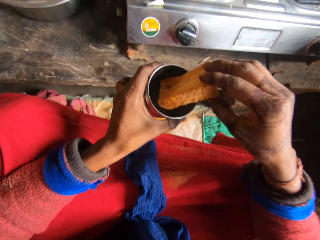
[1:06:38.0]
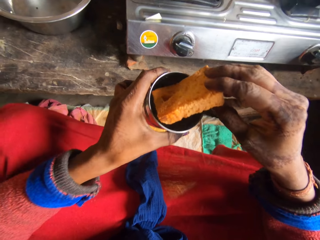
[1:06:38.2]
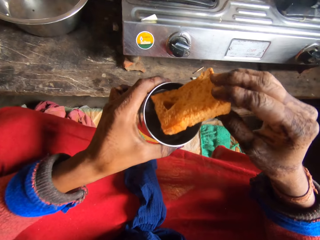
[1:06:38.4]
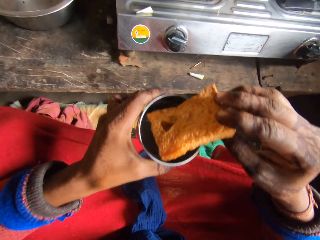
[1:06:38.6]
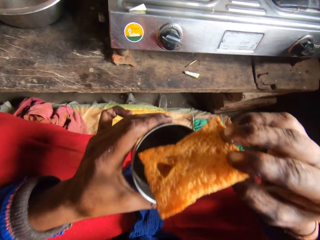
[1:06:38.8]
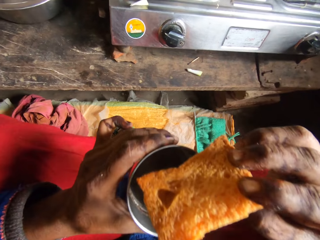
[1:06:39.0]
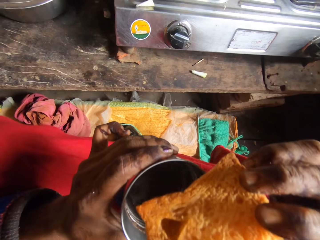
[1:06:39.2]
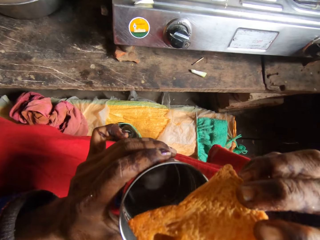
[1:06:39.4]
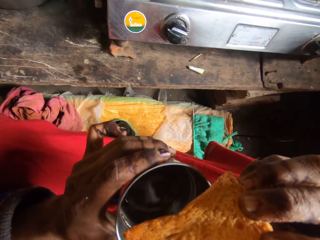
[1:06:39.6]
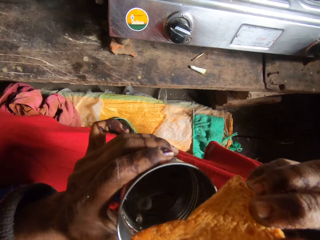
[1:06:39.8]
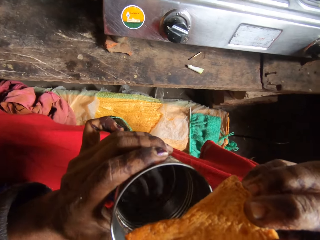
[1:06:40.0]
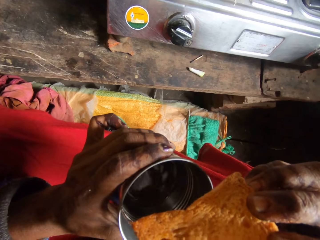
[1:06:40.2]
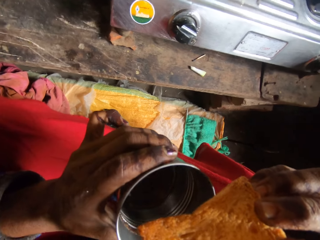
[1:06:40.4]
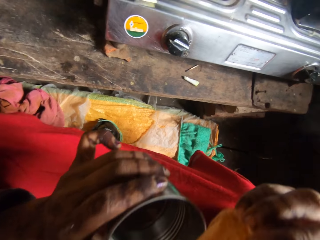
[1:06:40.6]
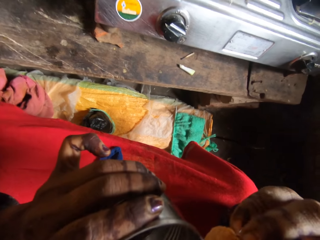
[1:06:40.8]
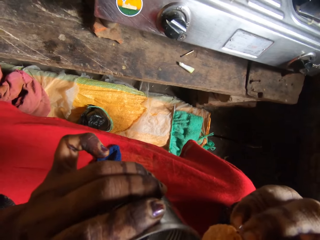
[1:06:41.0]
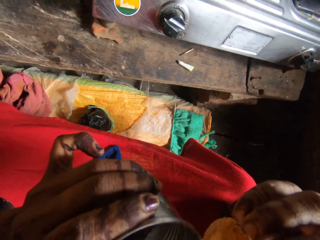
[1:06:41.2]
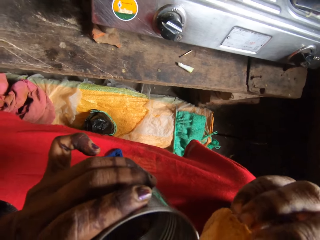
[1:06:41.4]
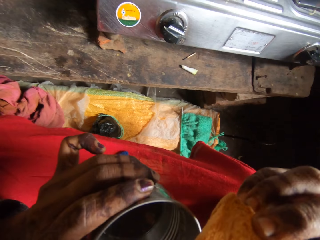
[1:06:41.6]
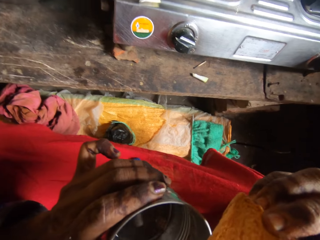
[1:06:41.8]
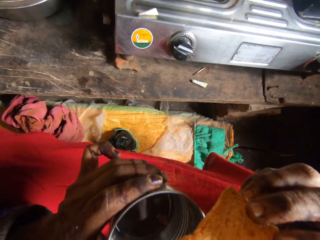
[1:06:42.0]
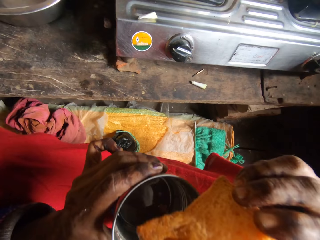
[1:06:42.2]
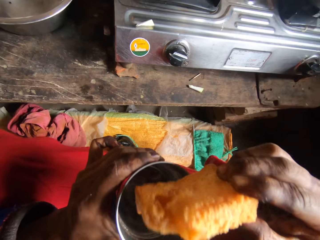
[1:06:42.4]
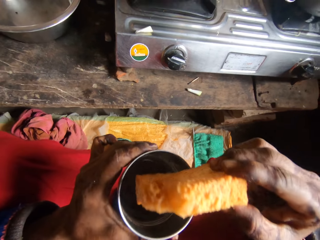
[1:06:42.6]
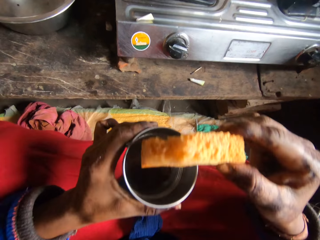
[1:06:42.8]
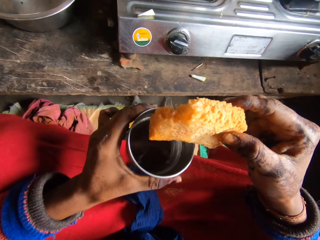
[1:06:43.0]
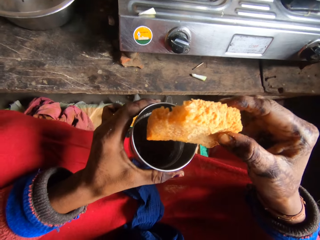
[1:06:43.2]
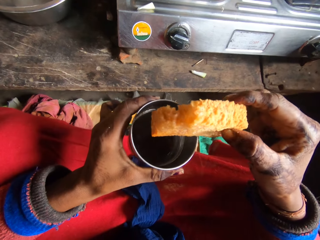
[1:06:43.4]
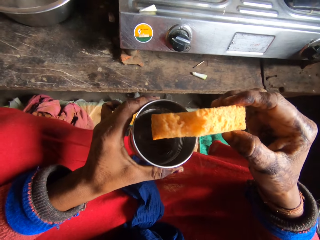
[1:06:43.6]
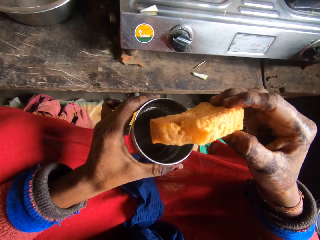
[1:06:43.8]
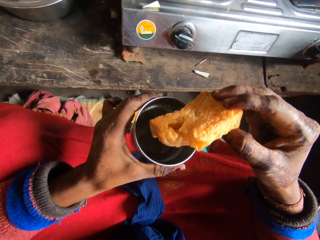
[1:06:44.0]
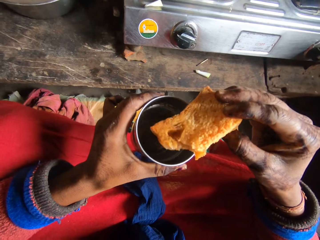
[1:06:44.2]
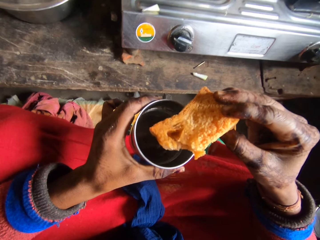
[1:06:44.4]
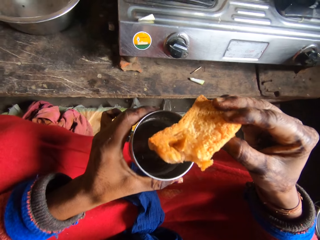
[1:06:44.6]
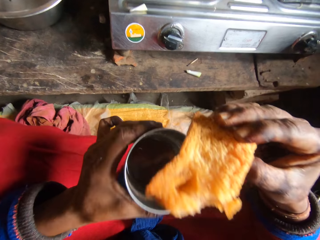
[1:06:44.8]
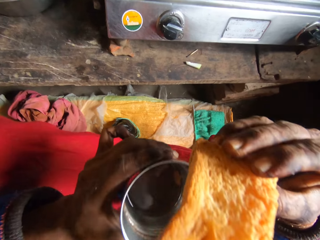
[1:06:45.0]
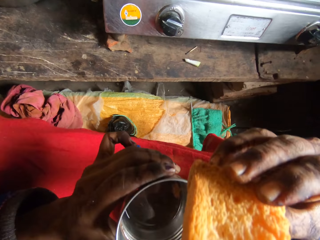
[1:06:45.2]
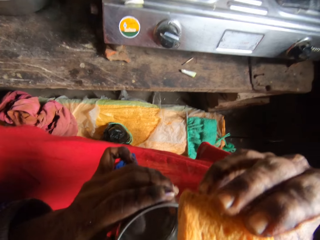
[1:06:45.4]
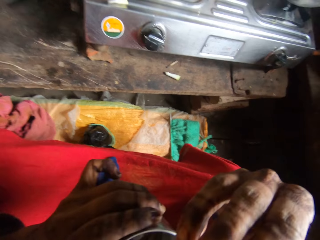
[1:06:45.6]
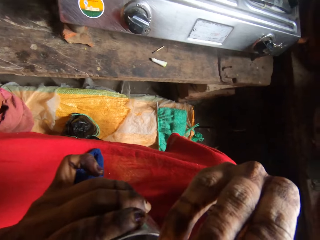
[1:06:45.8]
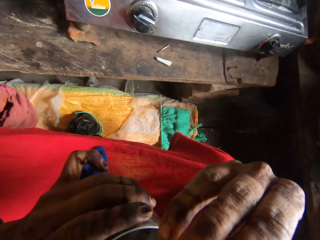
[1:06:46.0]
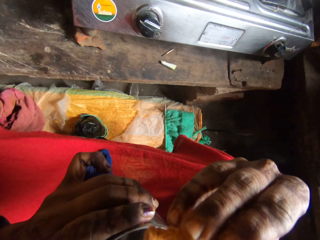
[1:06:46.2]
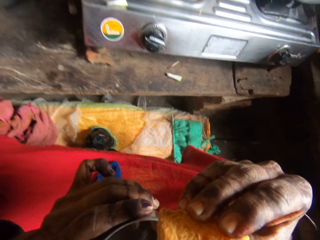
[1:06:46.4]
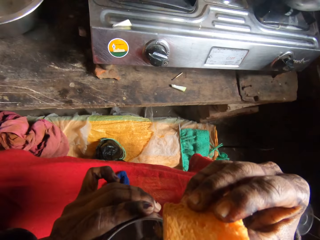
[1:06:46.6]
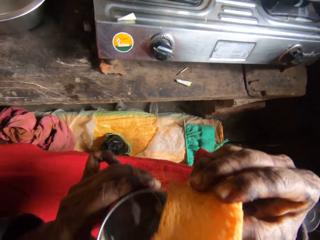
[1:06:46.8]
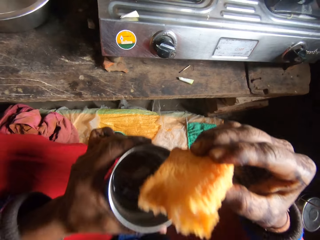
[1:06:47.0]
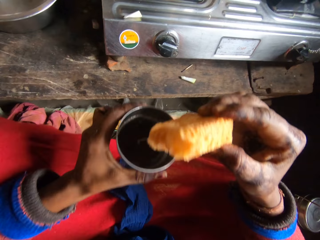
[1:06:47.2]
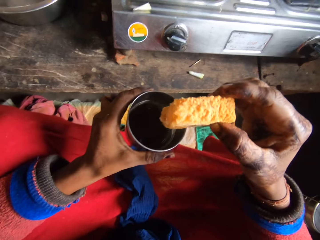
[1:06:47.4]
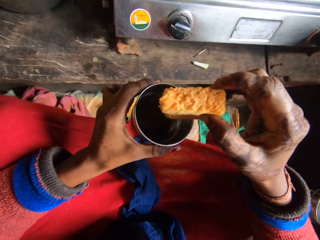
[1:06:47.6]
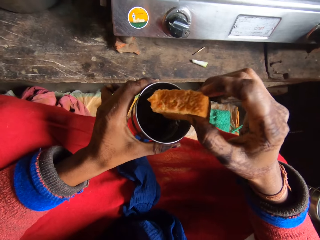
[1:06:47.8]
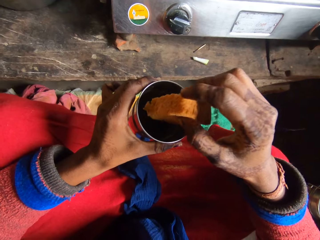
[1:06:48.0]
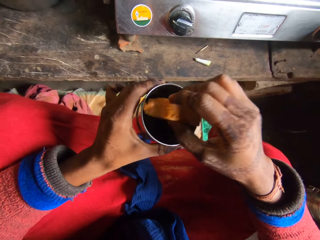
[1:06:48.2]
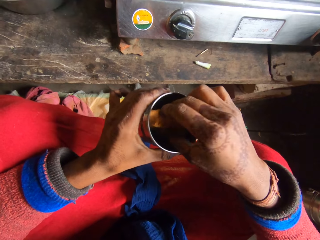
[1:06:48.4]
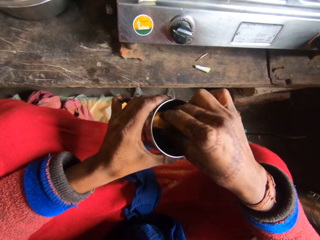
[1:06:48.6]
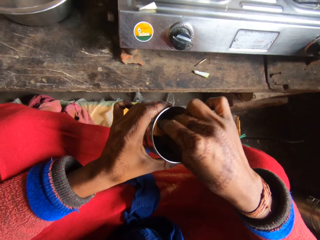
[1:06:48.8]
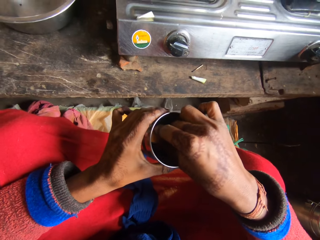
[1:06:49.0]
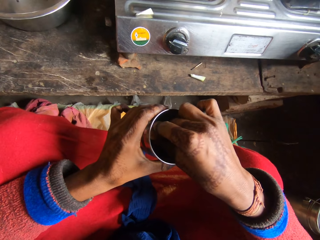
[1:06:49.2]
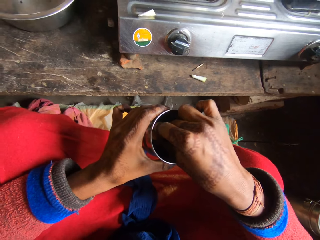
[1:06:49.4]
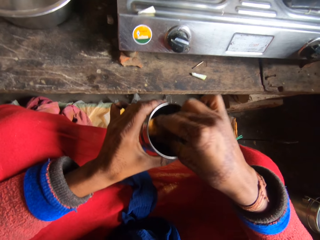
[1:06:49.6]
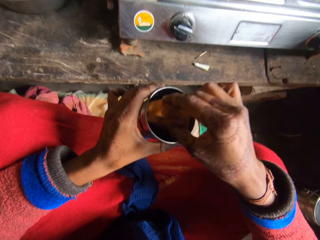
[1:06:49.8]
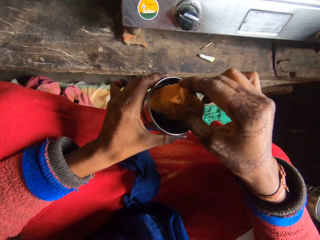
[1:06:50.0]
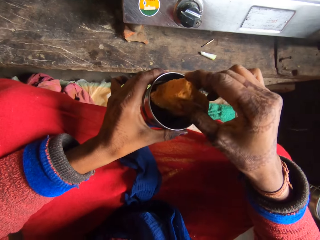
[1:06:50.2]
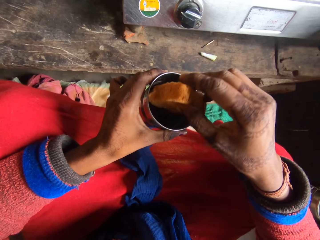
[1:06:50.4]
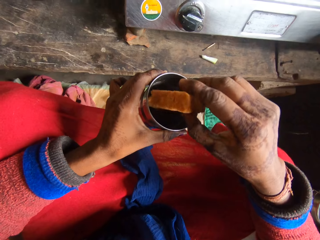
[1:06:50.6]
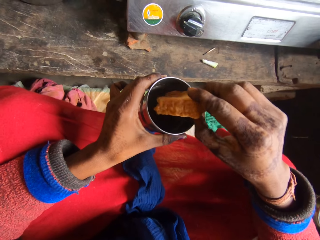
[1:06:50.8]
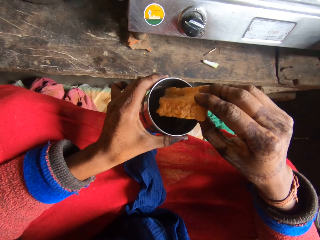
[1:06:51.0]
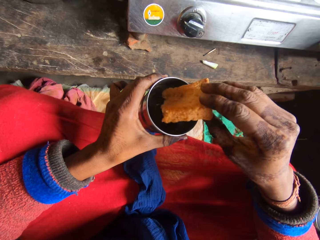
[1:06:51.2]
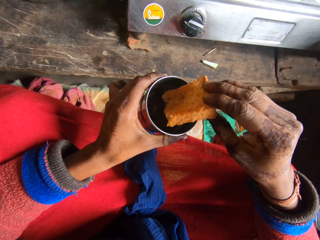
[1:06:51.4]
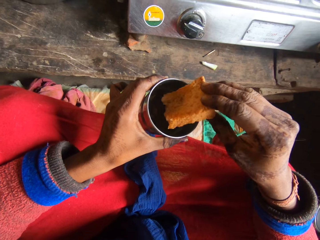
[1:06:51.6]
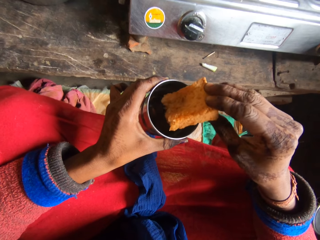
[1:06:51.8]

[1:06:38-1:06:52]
The camera wearer eats the bread. They dip the bread inside the tea in the cup.

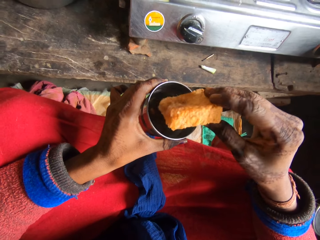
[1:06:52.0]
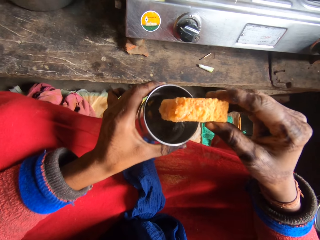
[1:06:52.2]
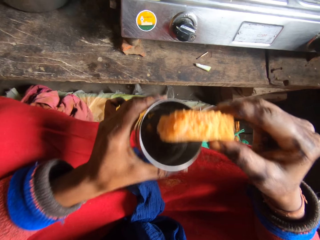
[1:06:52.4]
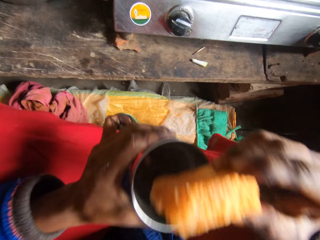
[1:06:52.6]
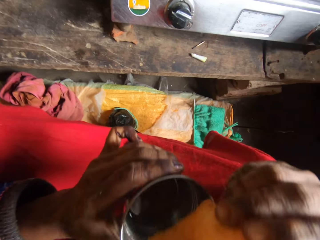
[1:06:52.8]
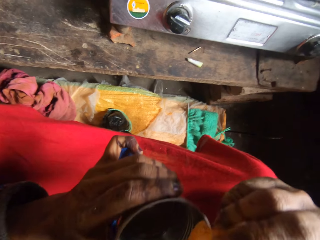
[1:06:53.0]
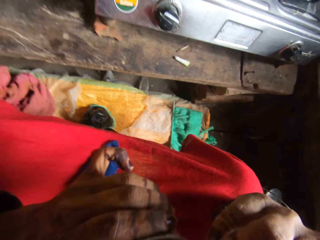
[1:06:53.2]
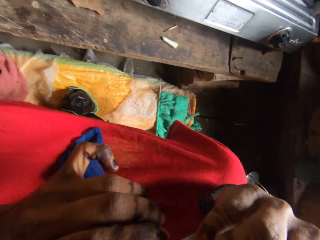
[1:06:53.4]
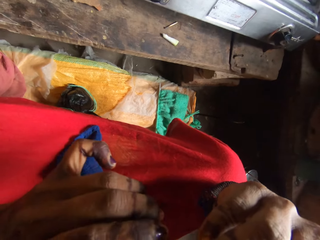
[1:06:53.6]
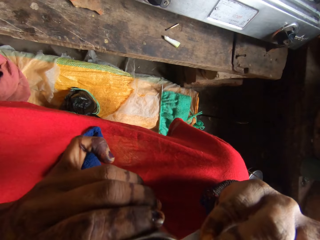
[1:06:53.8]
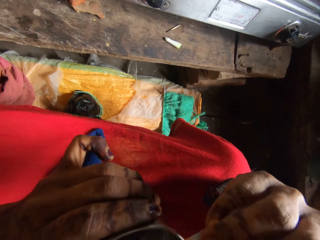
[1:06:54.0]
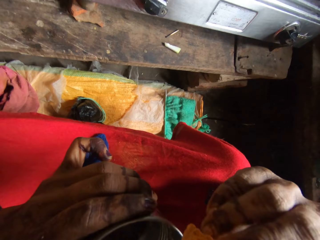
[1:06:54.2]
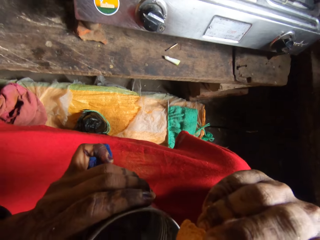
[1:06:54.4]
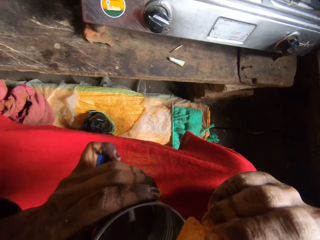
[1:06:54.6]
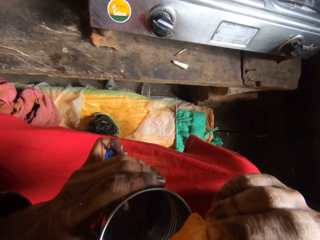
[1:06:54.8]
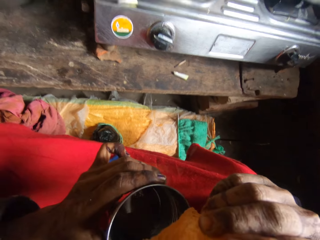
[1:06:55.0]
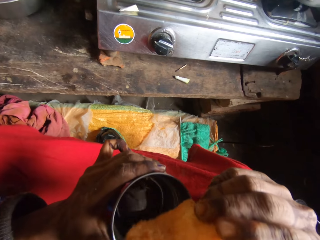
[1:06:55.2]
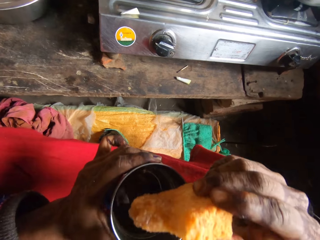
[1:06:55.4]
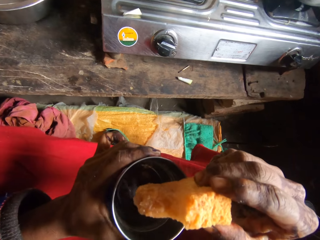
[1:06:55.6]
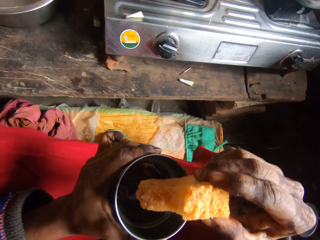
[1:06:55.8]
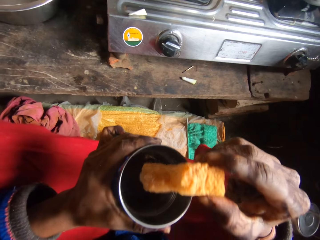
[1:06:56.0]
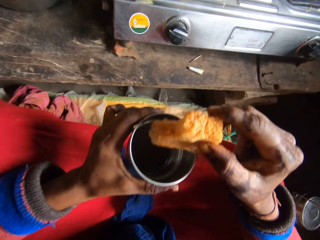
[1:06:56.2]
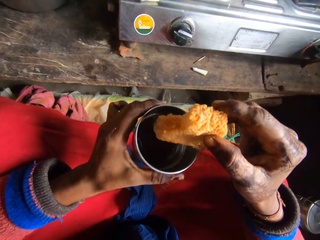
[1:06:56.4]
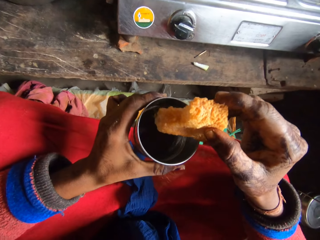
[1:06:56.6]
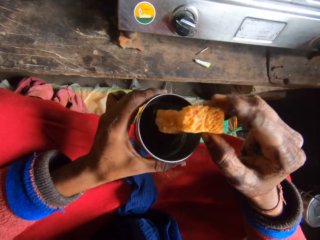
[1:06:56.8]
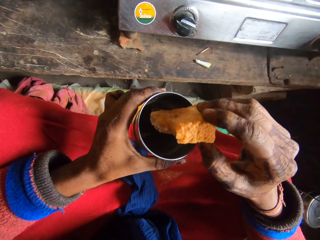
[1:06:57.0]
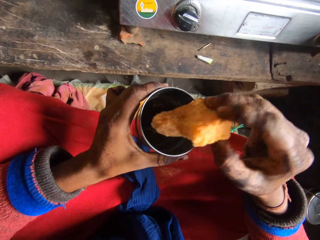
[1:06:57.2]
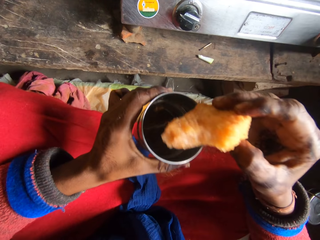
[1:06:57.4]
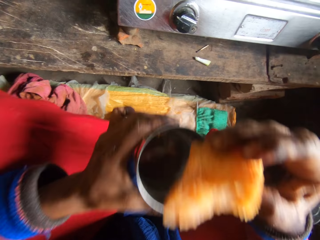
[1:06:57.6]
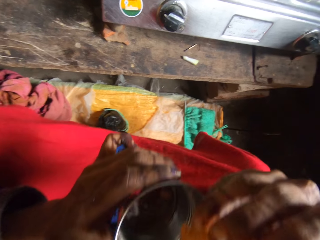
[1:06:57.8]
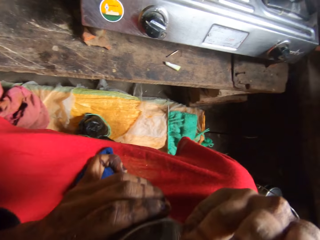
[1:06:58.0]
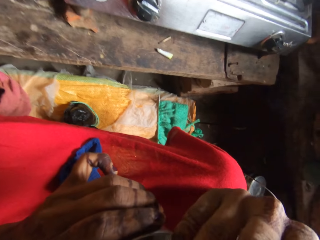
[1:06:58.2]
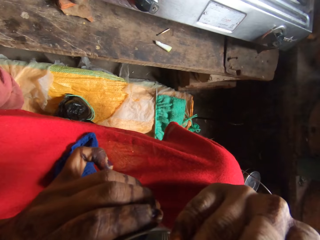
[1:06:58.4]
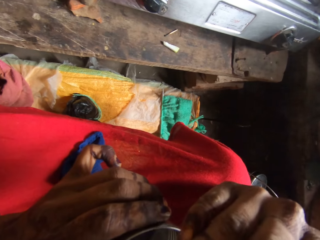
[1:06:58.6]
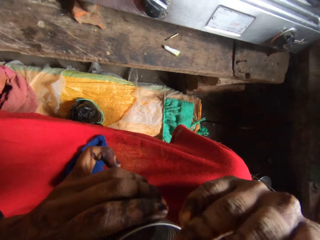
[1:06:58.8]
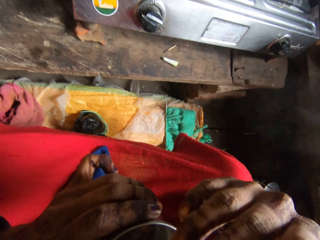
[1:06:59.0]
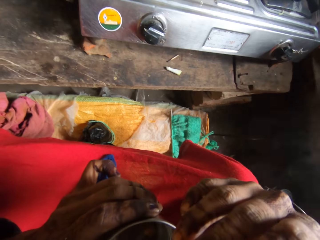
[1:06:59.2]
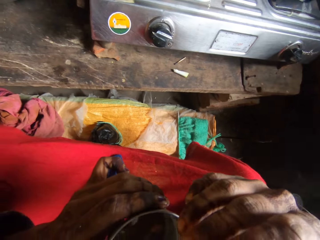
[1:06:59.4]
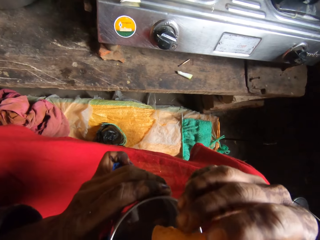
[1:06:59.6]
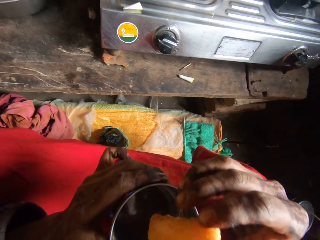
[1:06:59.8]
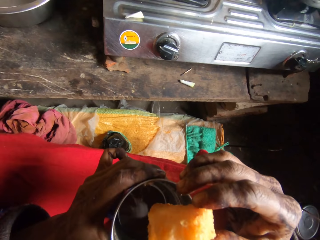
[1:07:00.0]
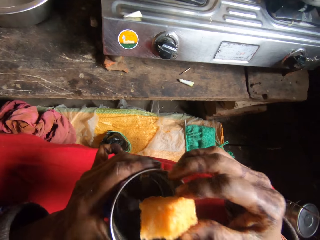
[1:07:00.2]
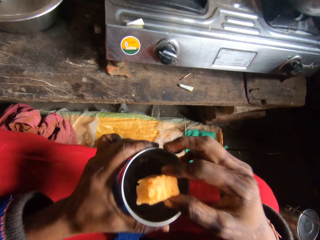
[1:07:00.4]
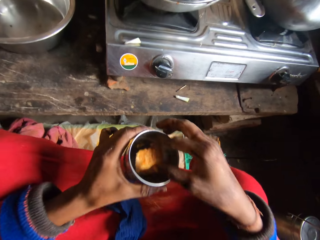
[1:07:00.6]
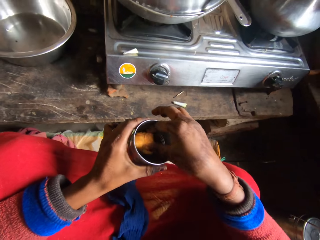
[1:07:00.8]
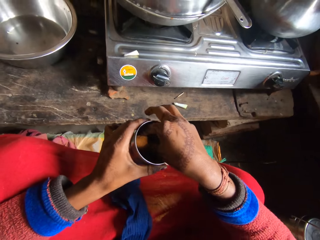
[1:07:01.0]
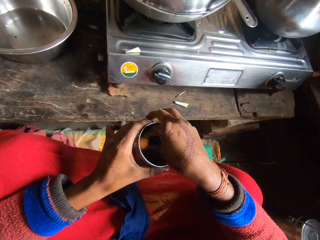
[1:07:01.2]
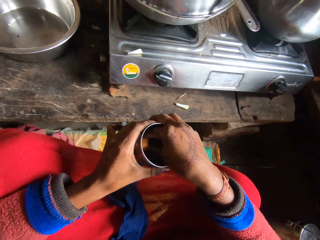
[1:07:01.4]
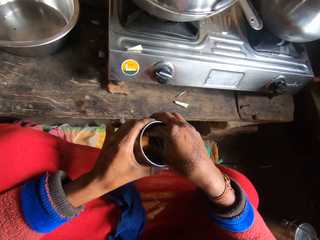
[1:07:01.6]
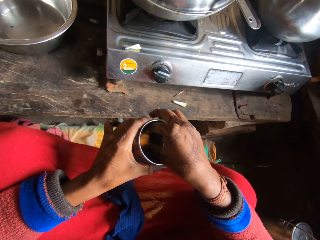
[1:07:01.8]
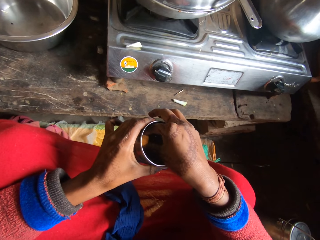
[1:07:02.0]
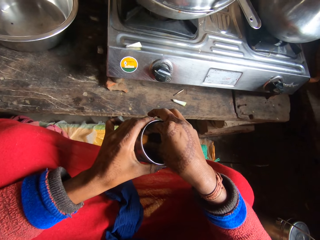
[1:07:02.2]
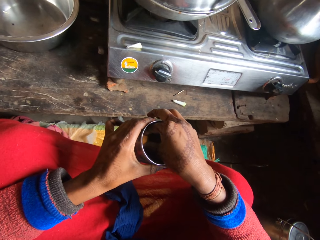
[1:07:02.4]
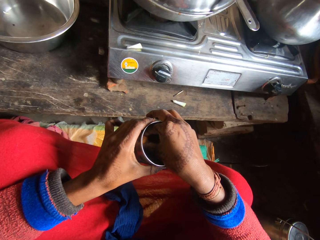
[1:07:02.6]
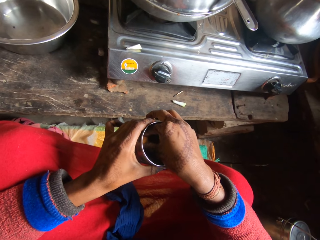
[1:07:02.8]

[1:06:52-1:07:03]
The camera wearer eats the bread. They dip the bread inside the tea in the cup.
